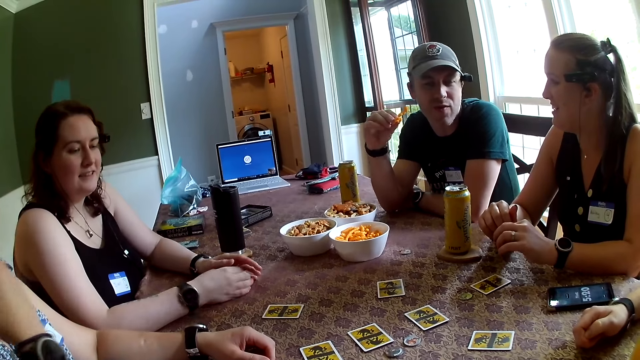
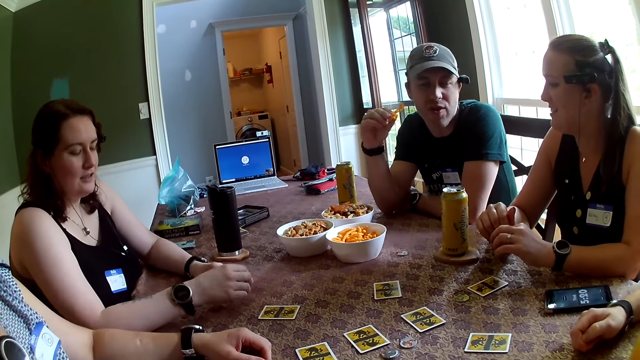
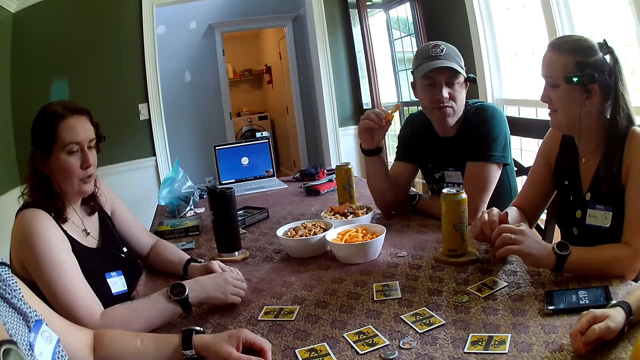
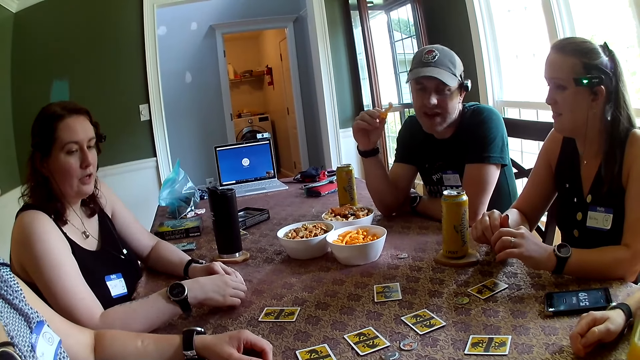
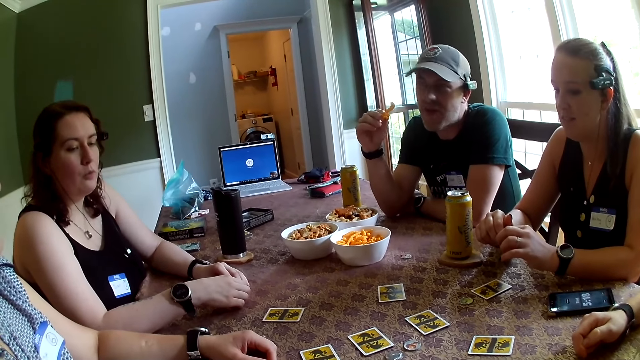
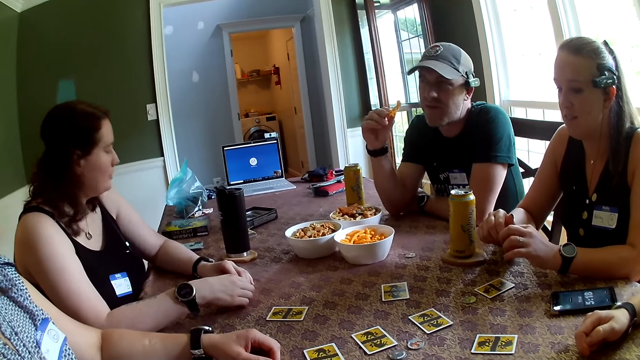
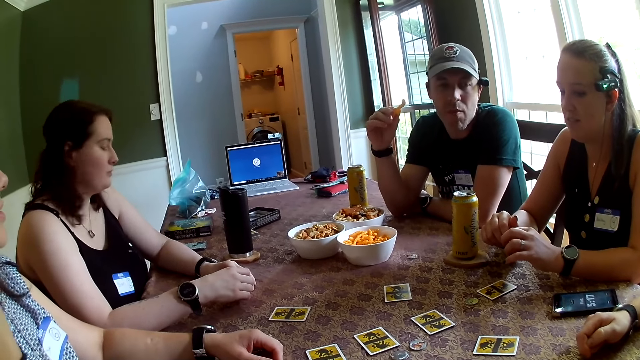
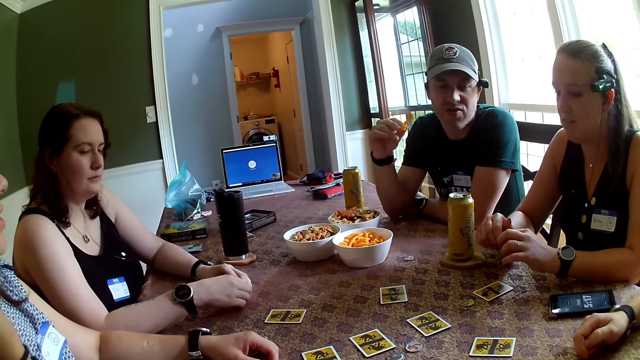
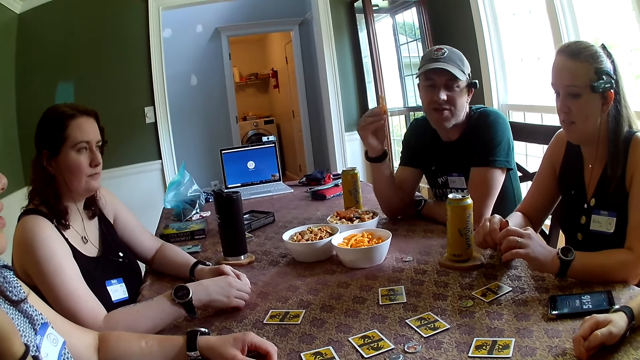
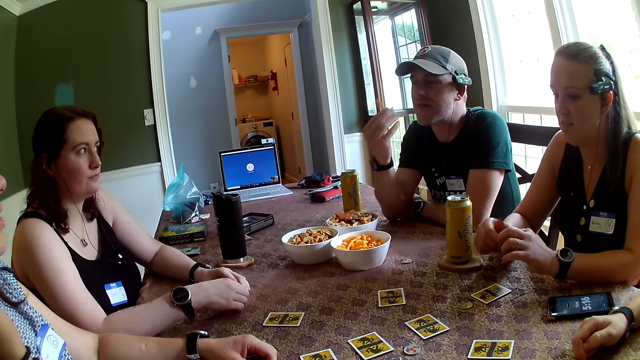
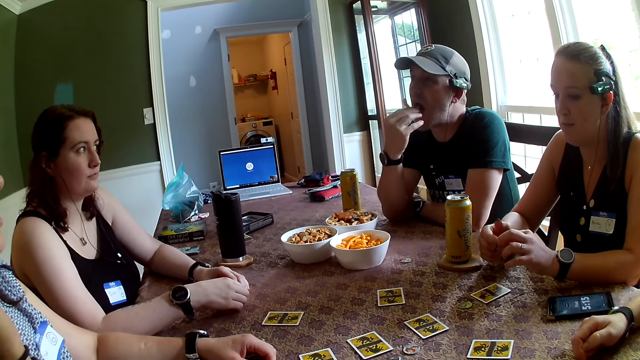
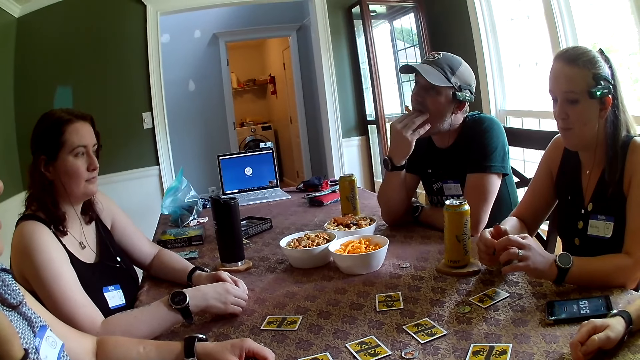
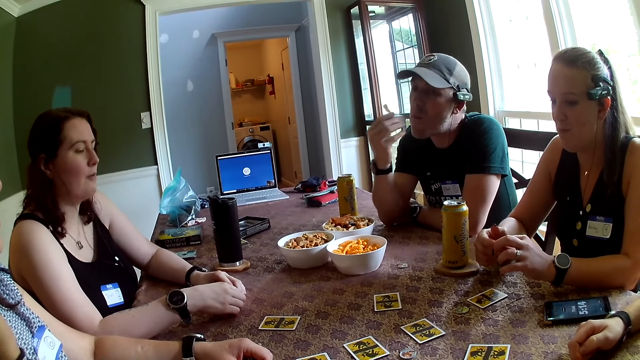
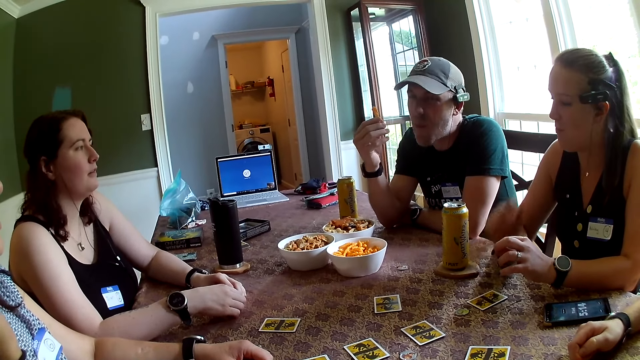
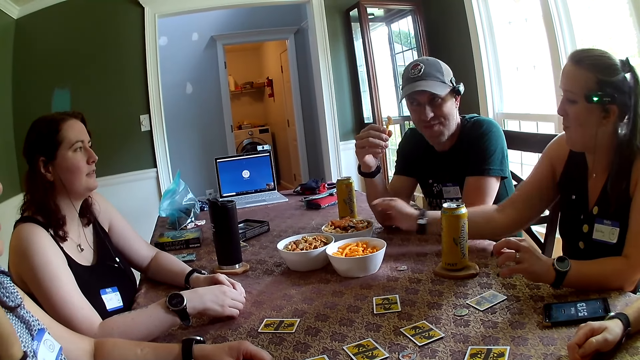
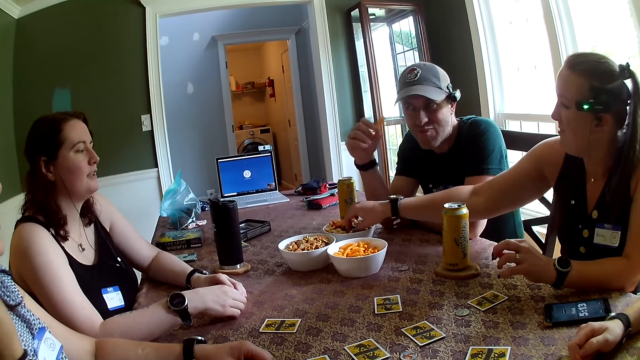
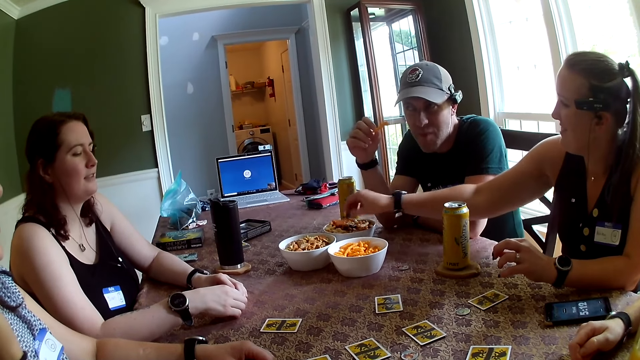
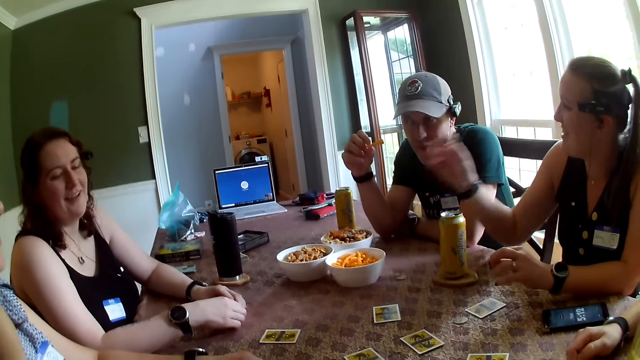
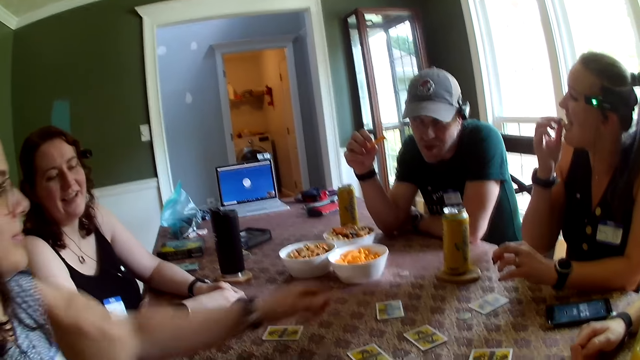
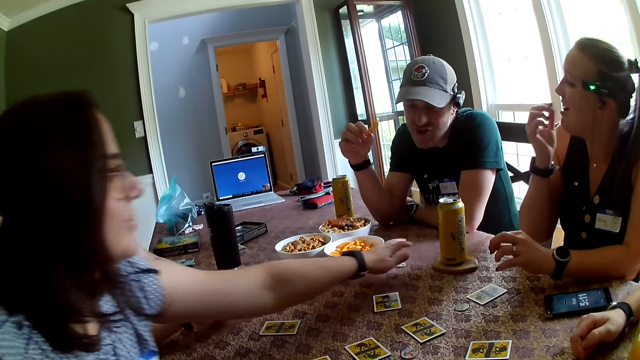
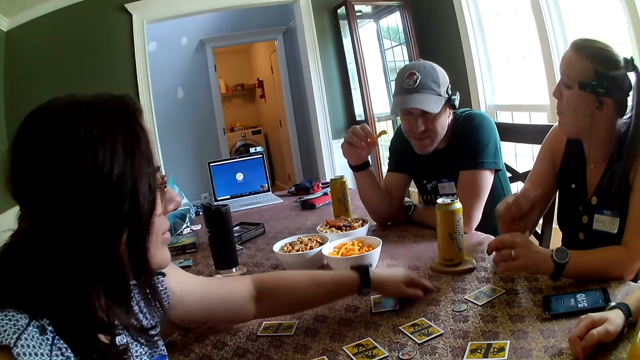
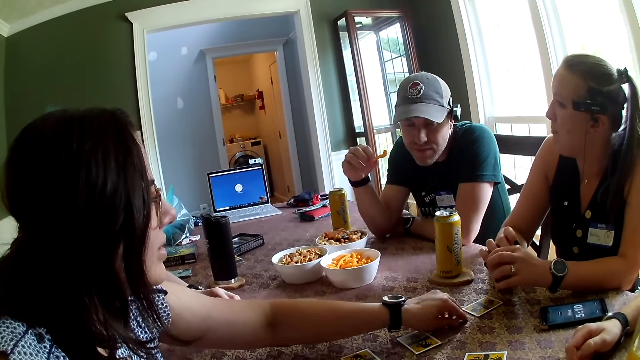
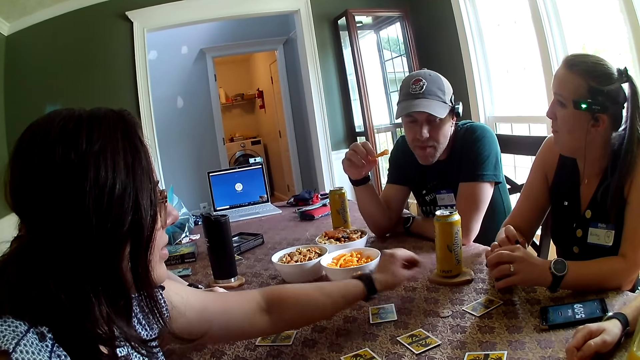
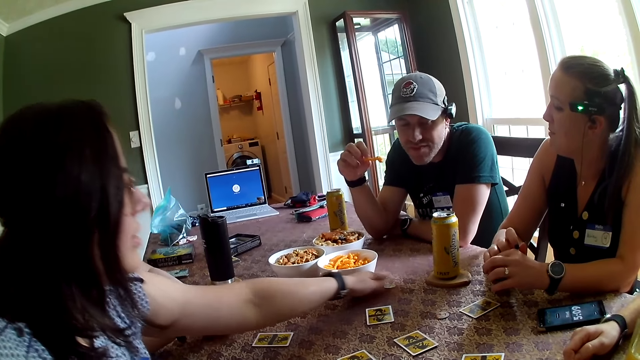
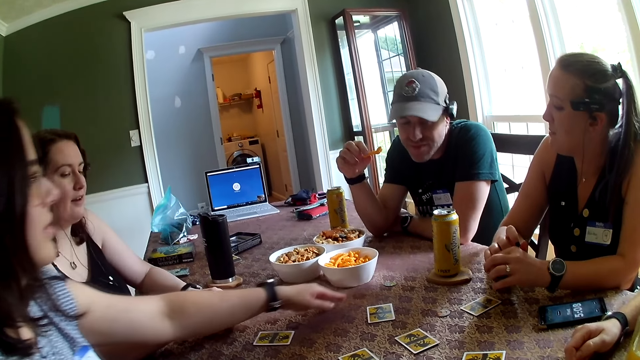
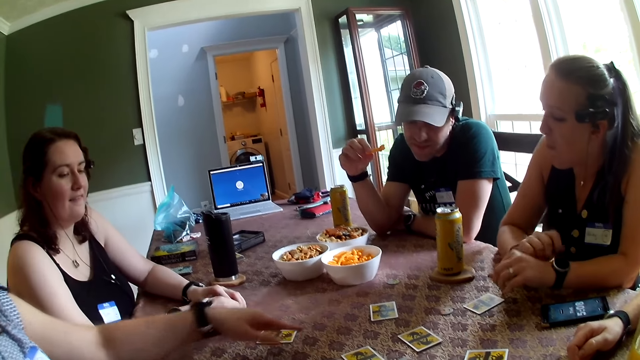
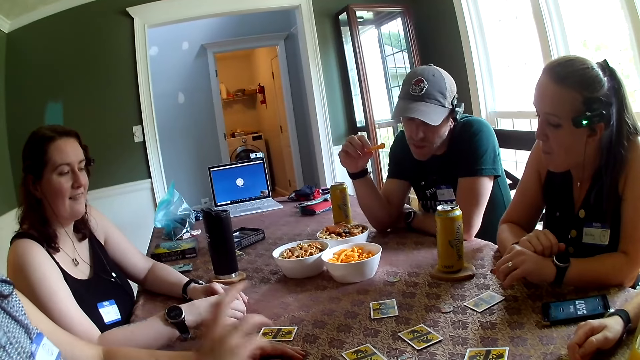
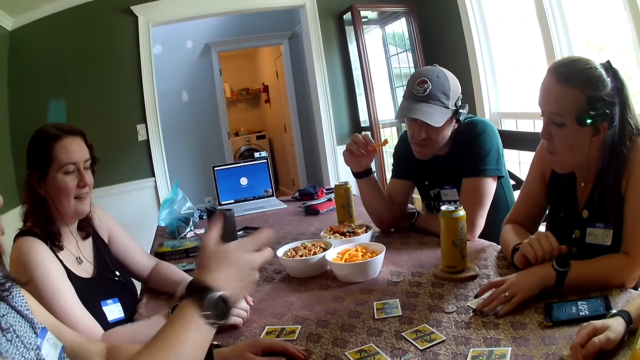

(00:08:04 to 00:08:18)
The camera wearer talks with a lady. Another lady talks with a man. A woman picks snacks from the bowl with her right hand. The woman eats the snacks with her right hand. Another woman moves the token on the table with her left hand. The first lady picks up the cards.

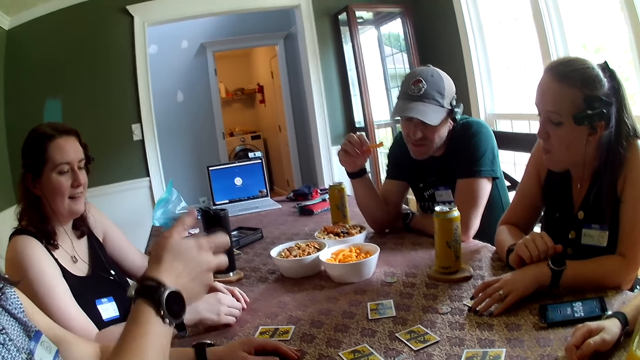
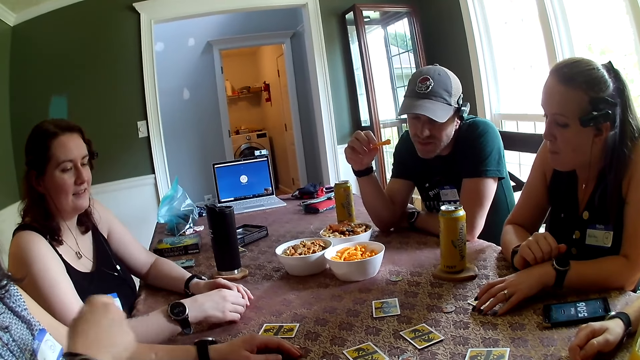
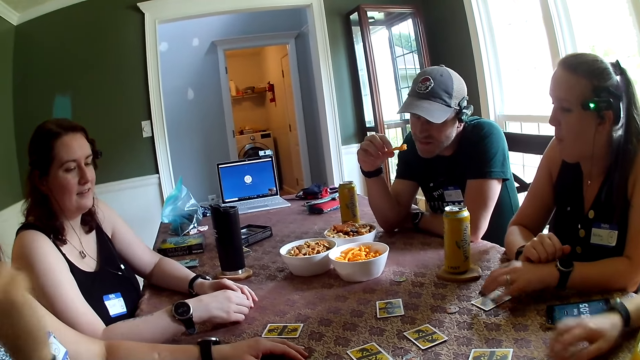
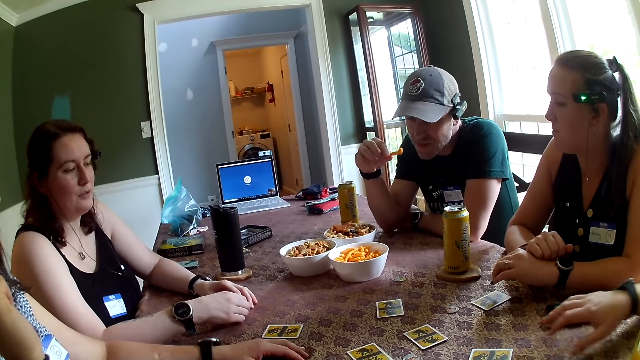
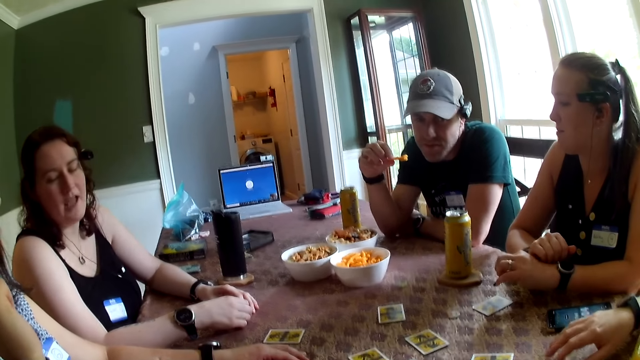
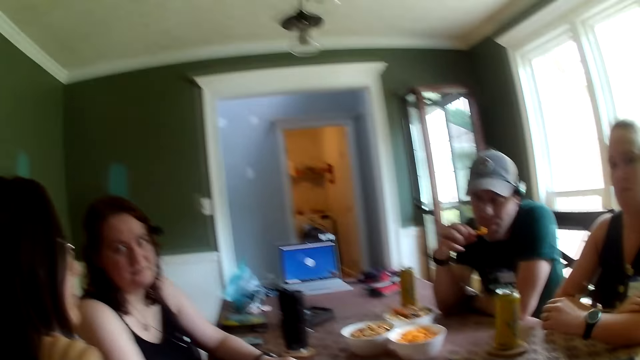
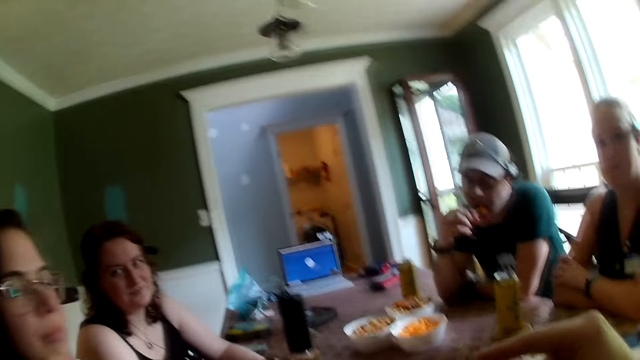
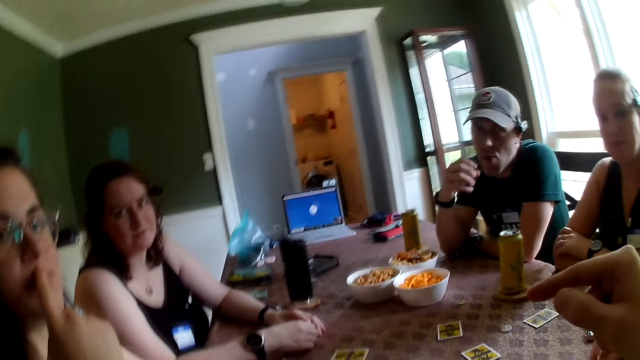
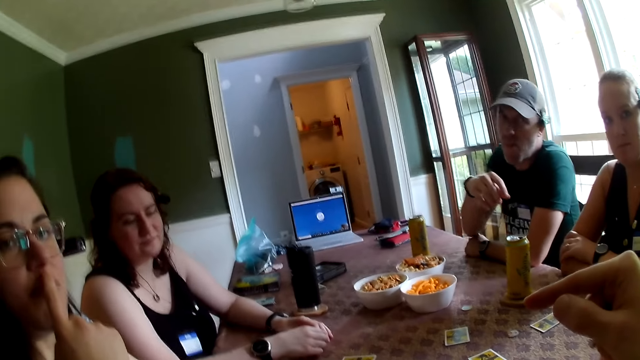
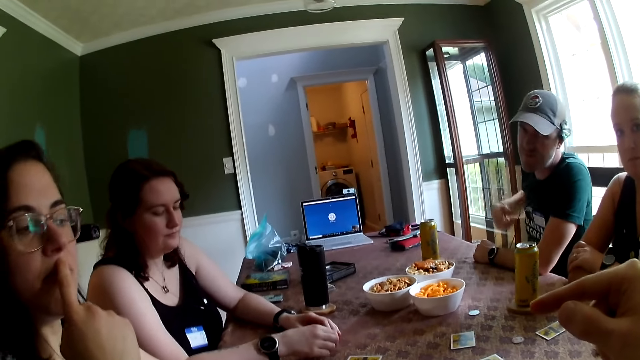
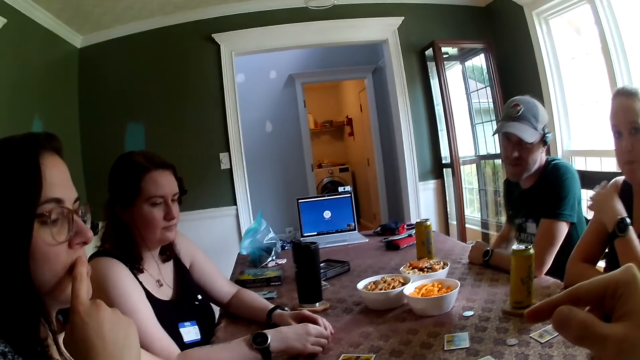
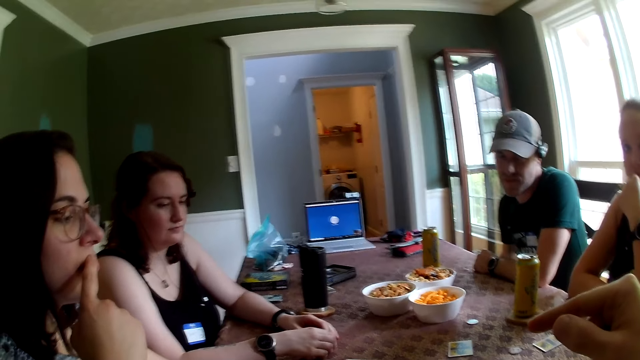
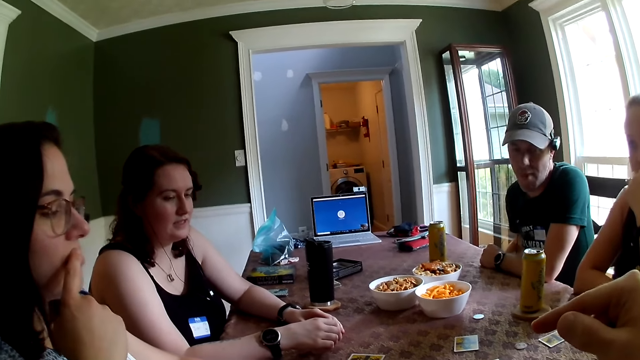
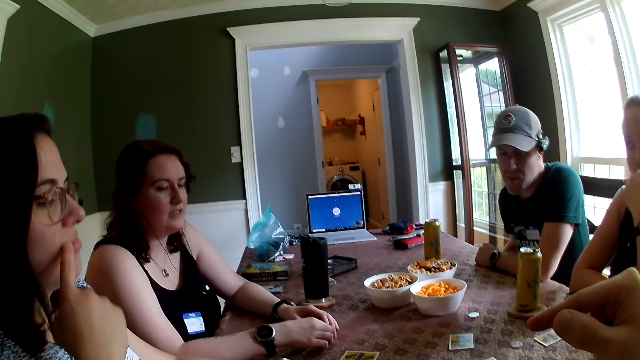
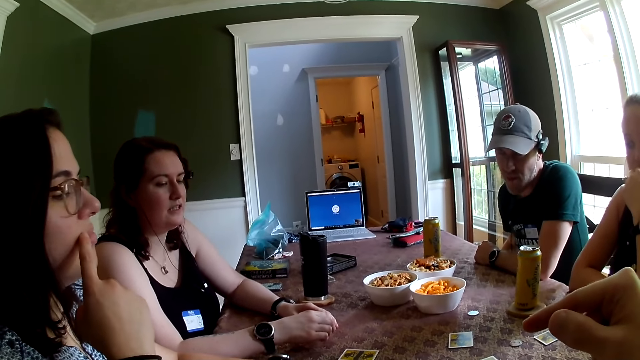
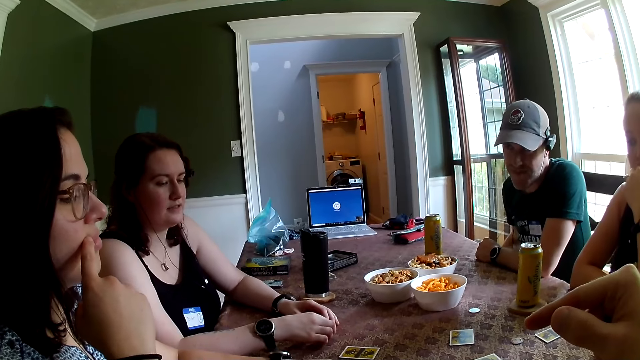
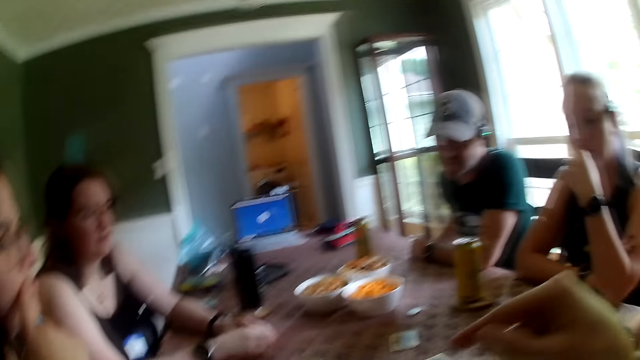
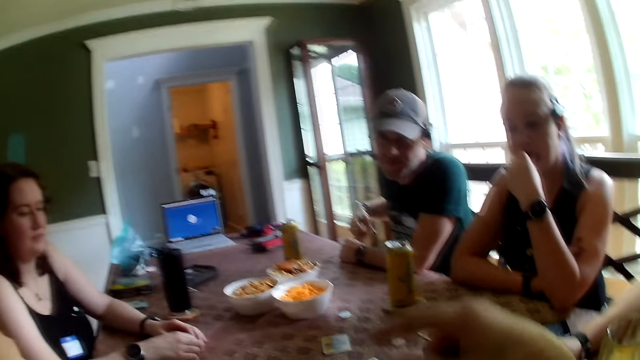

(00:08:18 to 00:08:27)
A lady gestures out with her hands. The camera wearer talks with the lady.
